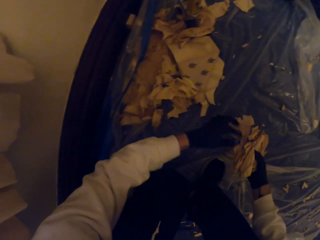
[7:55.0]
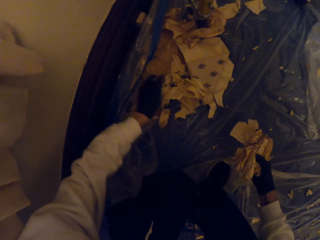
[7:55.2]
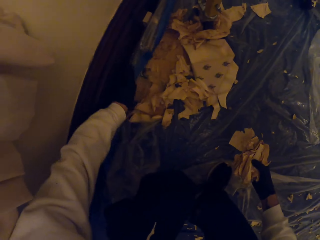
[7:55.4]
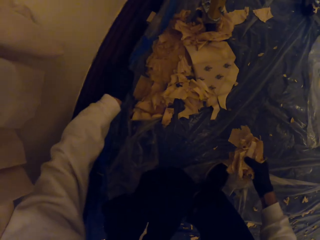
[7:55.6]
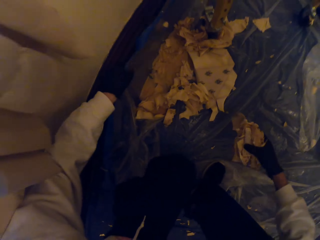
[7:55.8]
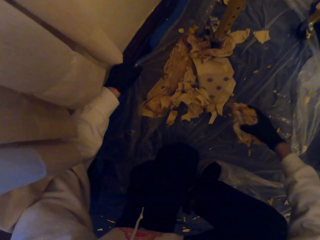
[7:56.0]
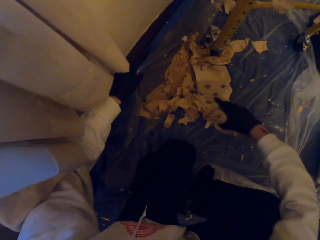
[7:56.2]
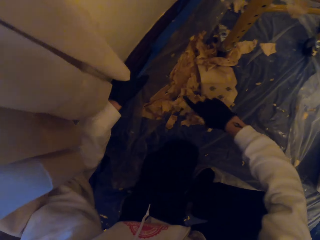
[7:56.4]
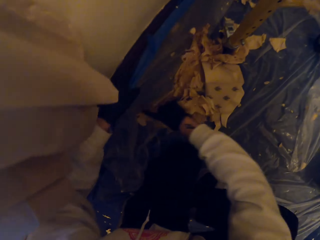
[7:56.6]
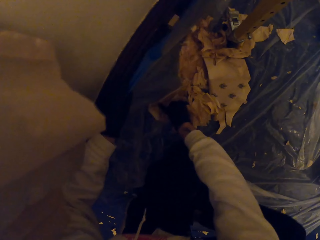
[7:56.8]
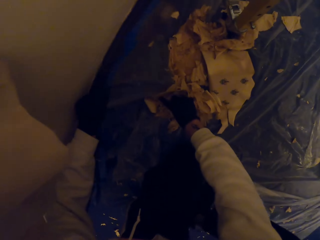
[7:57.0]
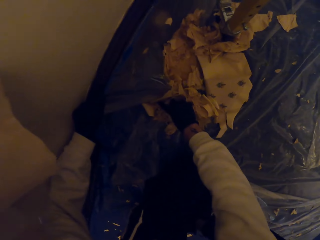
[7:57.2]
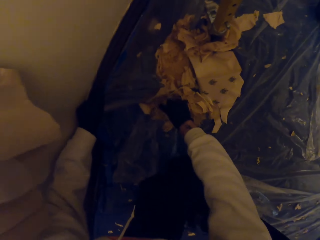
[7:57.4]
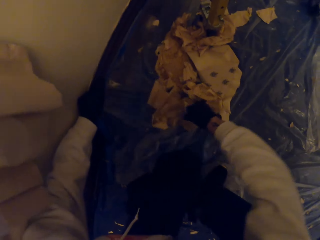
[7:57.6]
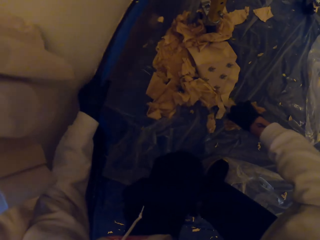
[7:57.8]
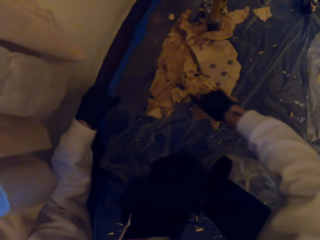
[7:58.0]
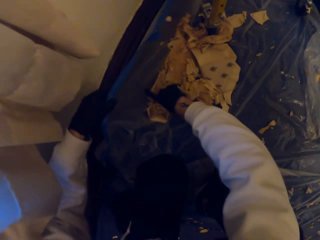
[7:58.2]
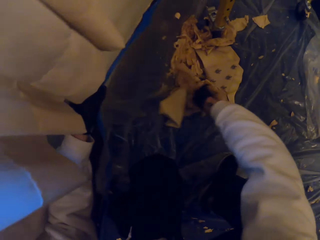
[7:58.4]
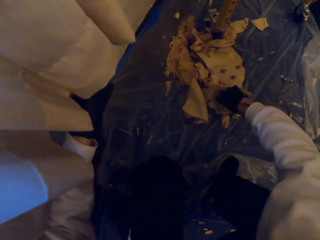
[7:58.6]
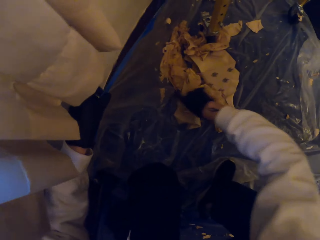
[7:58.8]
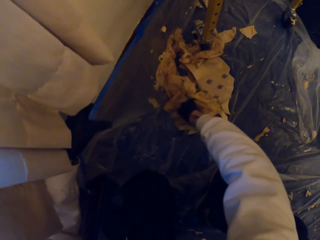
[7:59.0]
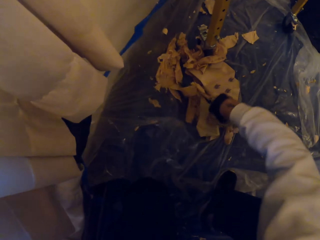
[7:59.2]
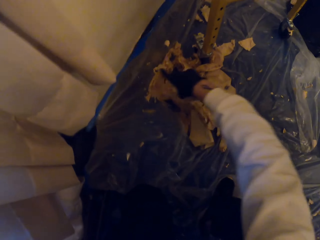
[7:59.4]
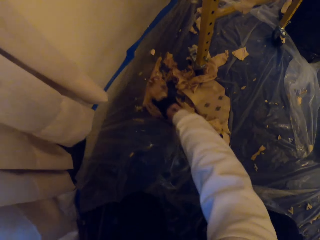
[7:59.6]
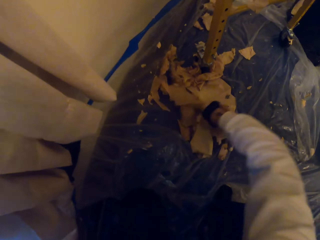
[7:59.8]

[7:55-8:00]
The camera wearer picks wood shavings on the floor. They hold the paper. They pick the wood shavings on the floor.

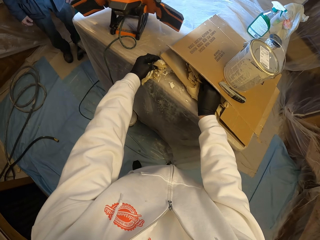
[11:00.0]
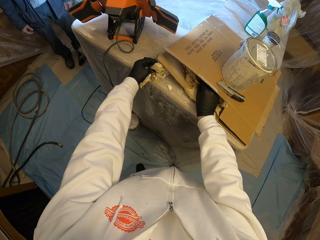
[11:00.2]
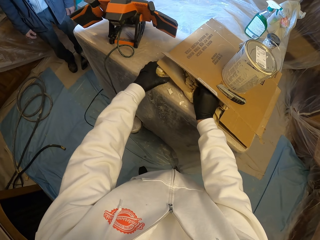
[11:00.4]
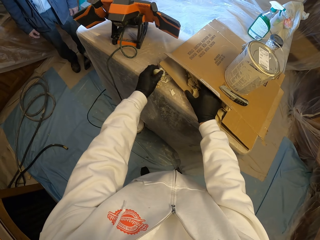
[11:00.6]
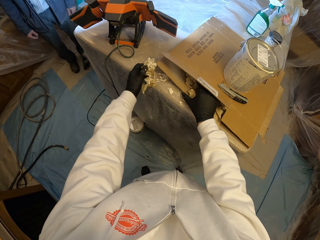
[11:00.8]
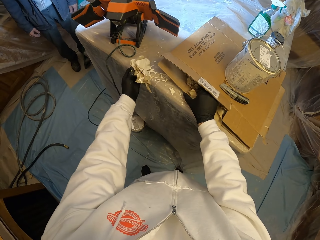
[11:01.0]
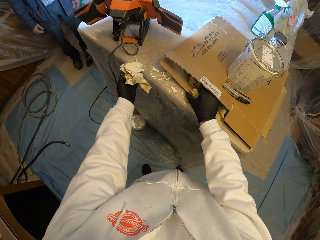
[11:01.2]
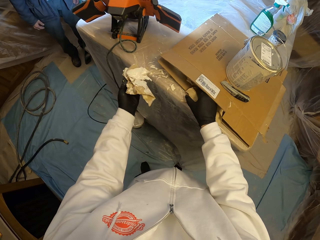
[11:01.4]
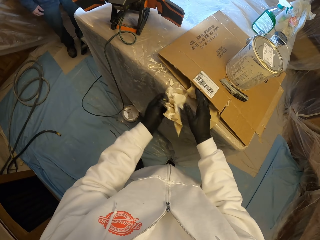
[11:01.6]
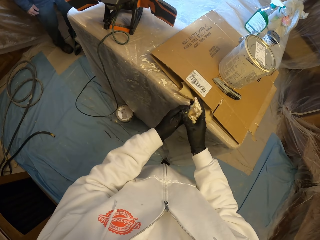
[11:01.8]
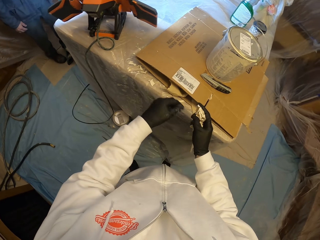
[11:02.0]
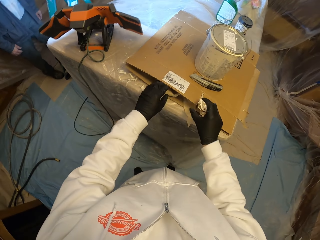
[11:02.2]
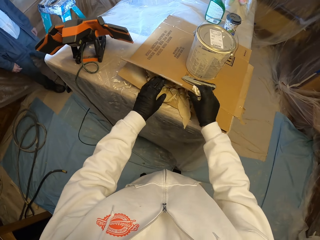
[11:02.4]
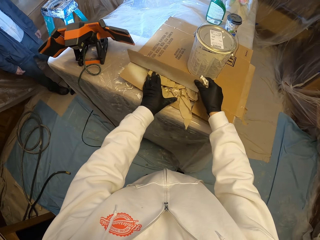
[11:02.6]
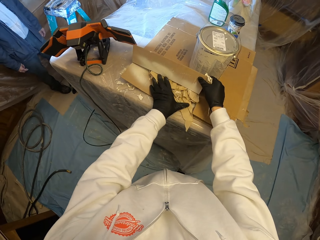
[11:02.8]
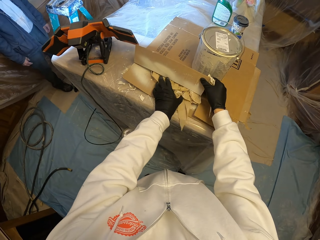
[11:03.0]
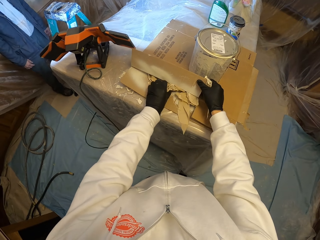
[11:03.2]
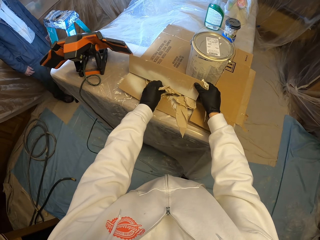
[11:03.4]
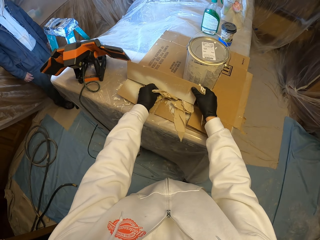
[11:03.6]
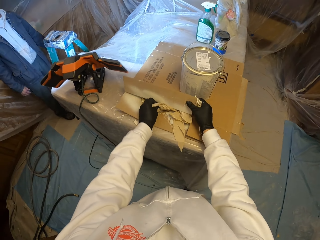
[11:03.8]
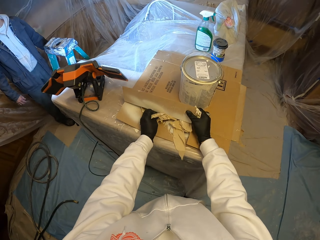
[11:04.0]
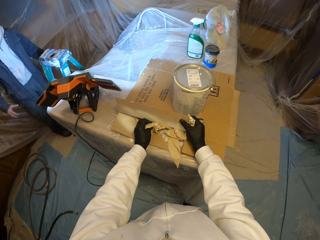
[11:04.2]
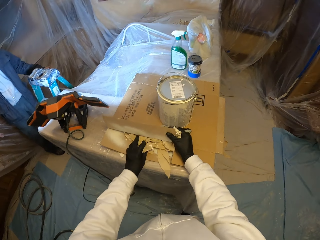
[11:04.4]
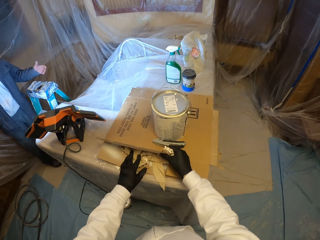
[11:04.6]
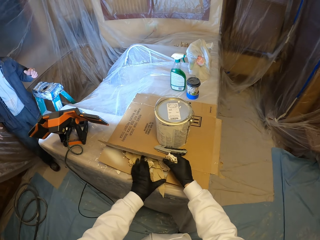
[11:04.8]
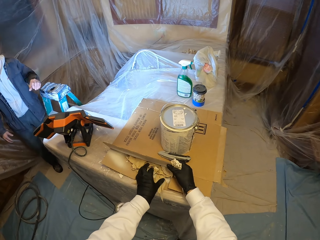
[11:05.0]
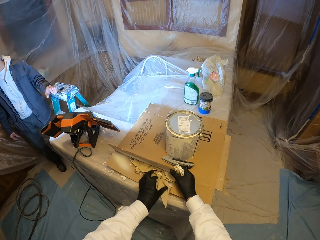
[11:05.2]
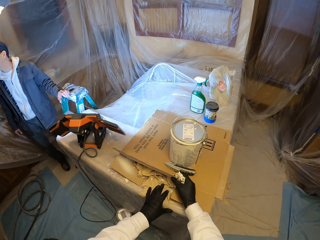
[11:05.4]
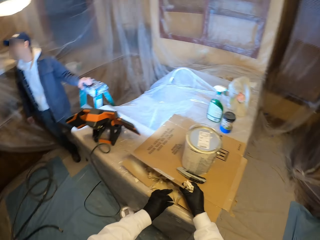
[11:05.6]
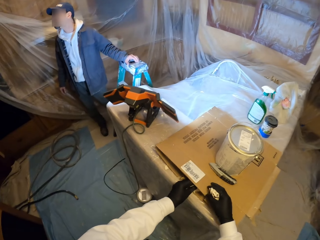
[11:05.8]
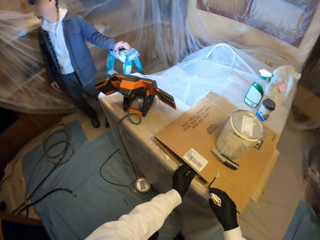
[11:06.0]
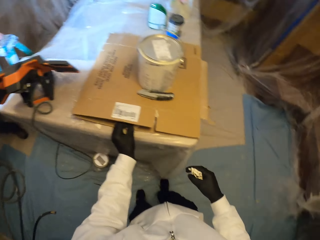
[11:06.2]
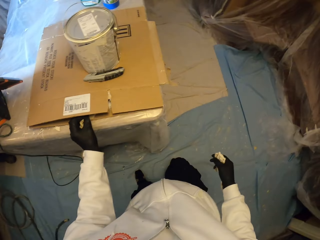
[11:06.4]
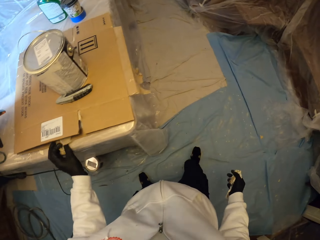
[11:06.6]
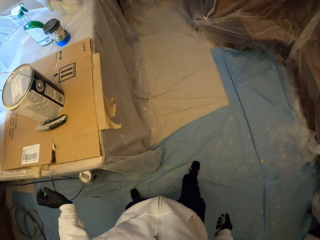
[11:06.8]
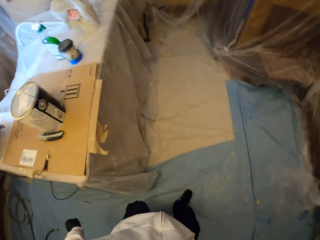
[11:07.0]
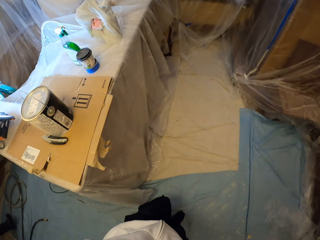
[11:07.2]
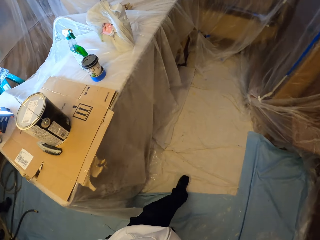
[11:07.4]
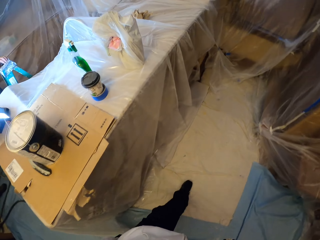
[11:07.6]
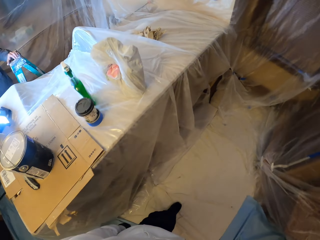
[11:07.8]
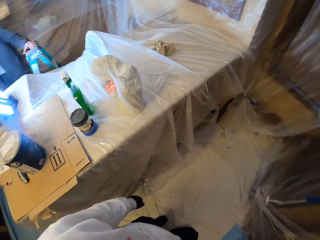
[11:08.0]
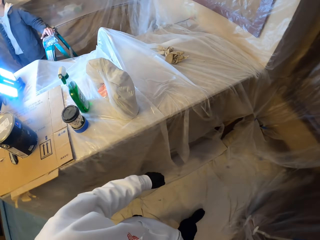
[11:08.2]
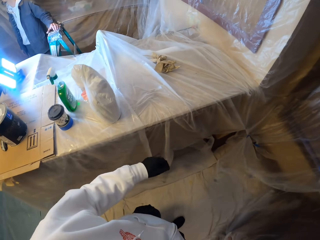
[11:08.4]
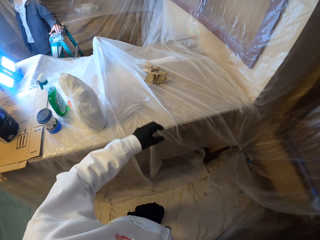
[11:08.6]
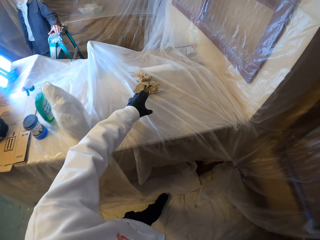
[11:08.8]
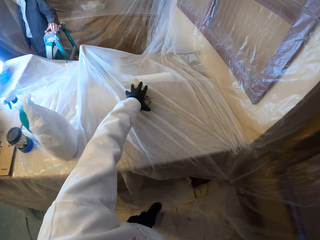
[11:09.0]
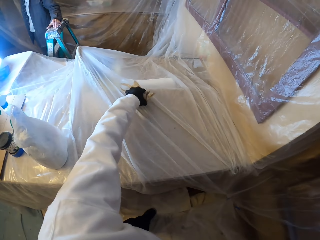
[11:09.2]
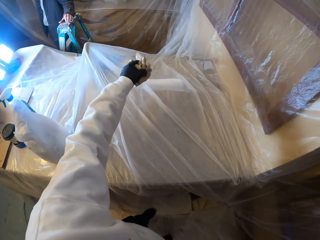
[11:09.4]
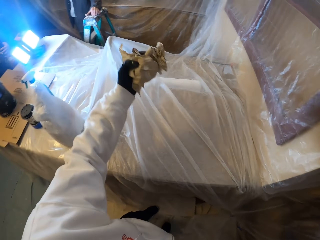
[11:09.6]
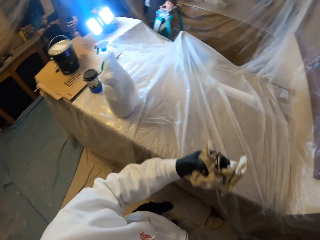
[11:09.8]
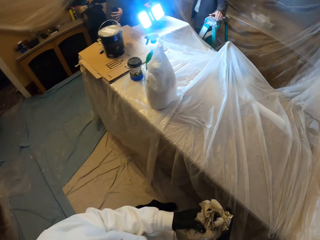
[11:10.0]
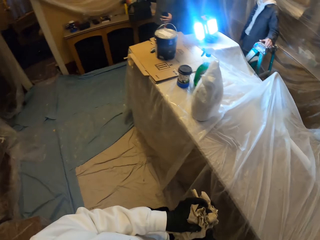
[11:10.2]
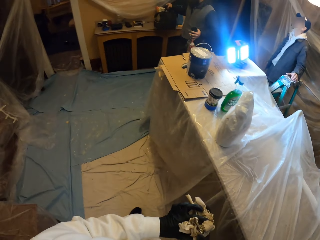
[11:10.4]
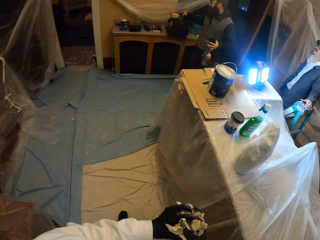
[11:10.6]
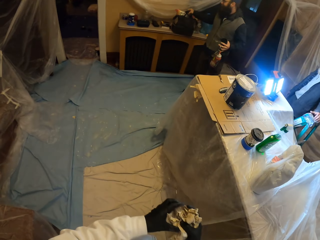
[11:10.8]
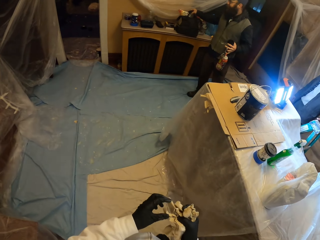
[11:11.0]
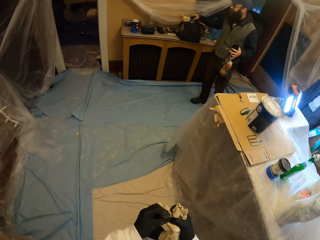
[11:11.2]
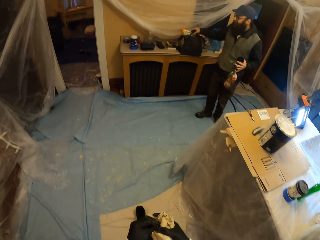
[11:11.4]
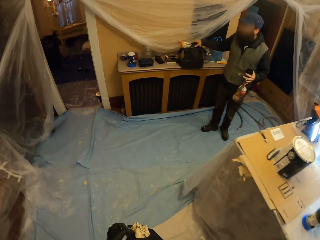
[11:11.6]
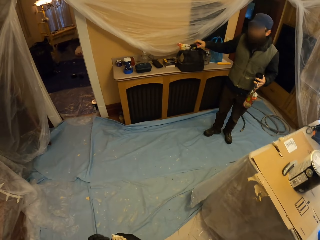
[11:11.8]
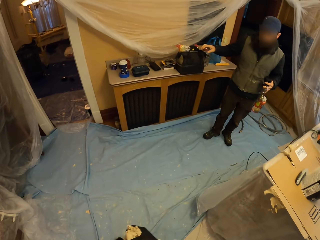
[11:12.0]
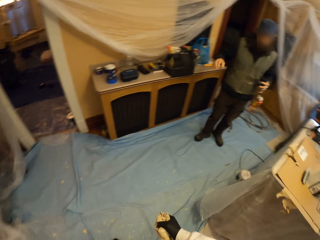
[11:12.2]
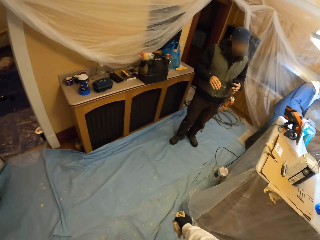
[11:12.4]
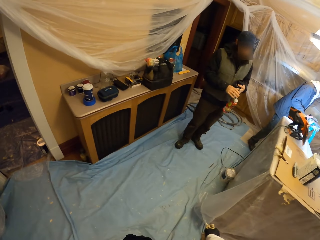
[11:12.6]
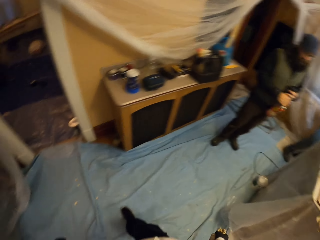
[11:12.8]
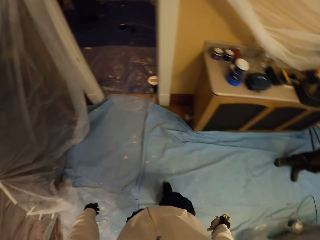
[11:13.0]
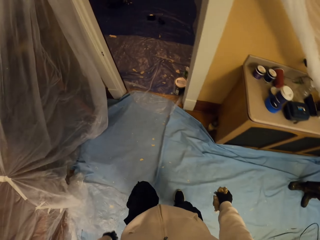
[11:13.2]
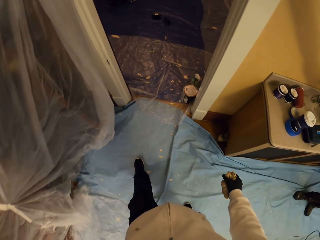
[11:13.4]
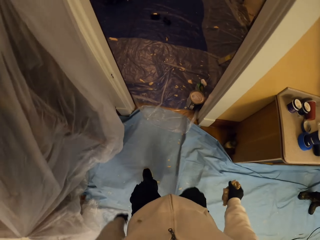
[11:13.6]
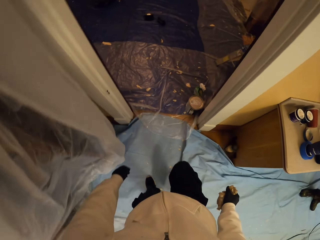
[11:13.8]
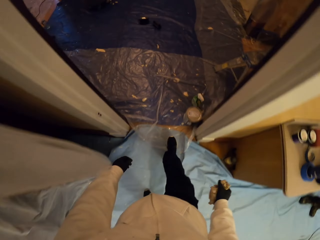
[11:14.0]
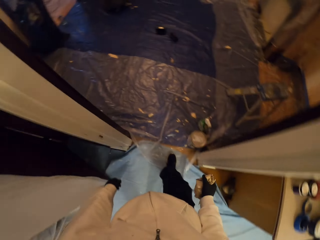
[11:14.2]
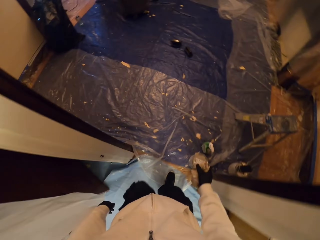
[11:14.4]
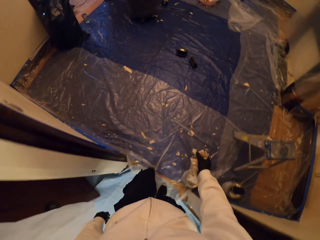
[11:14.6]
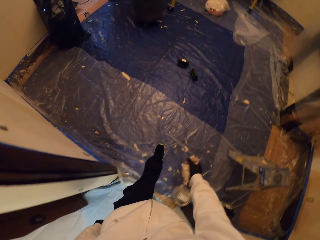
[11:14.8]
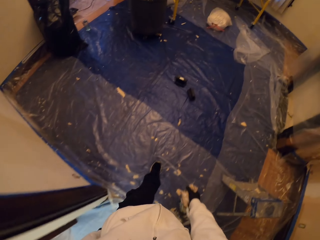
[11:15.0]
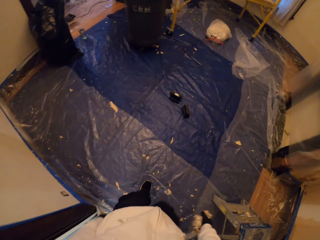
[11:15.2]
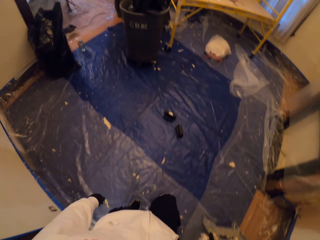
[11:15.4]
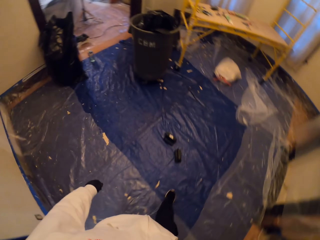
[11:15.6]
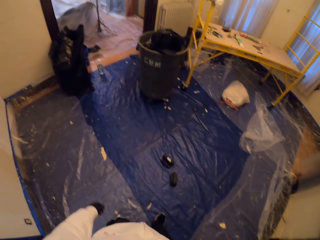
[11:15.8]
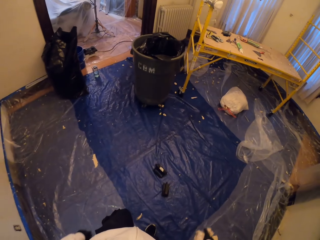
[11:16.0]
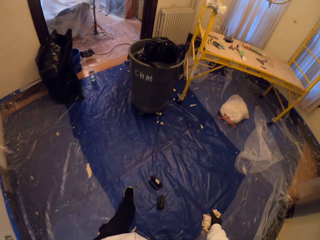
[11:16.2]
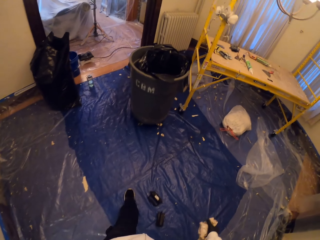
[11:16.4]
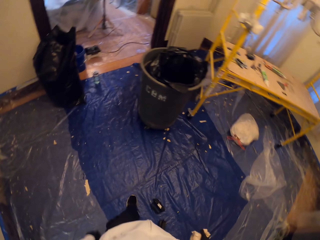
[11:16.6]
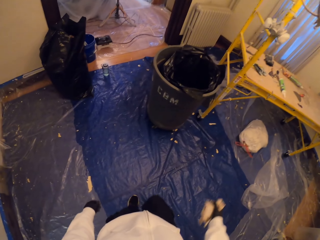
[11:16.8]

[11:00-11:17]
A person stands in the room. The camera wearer touches the ladder. They walk away. They take the dirt on the surface. Another person places something on the table. The camera wearer walks away.
